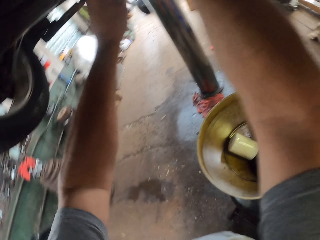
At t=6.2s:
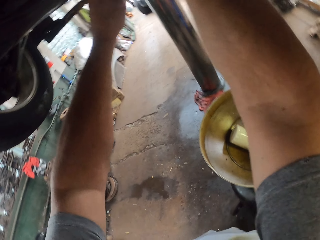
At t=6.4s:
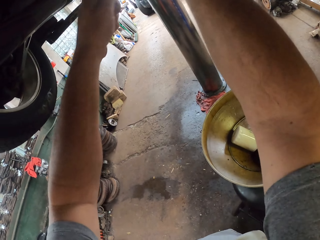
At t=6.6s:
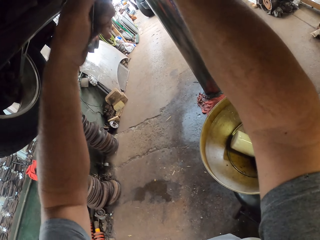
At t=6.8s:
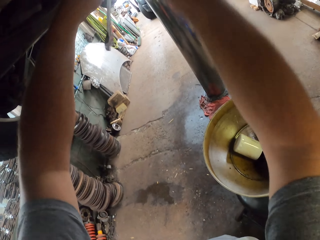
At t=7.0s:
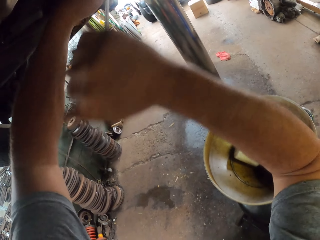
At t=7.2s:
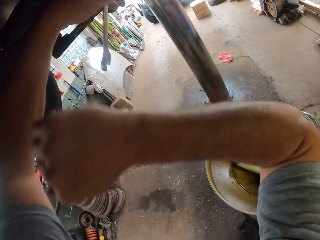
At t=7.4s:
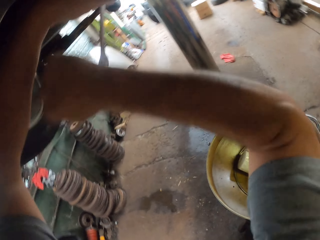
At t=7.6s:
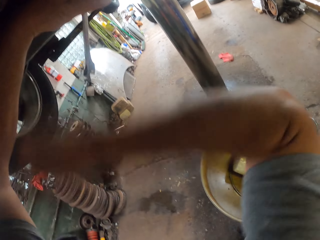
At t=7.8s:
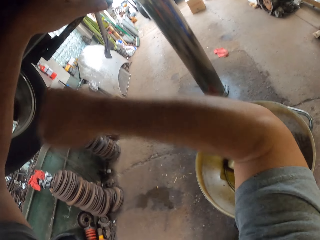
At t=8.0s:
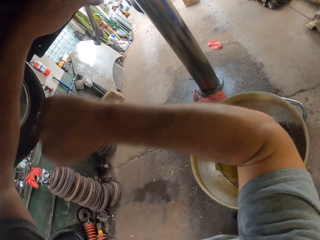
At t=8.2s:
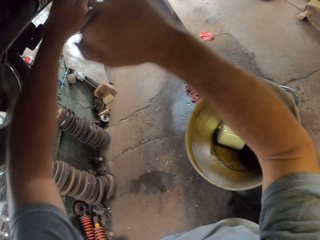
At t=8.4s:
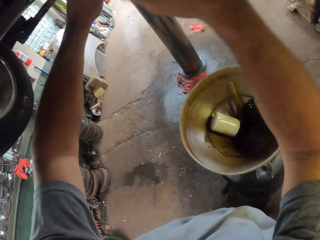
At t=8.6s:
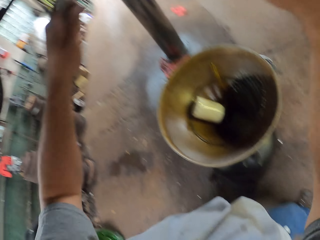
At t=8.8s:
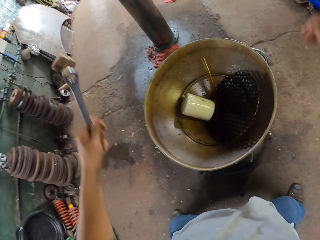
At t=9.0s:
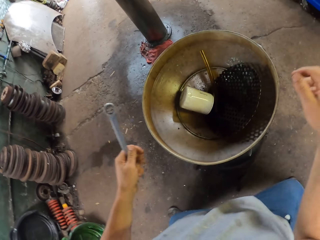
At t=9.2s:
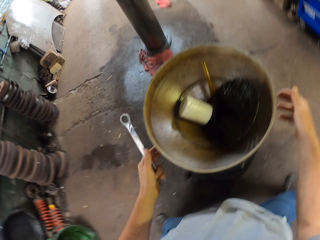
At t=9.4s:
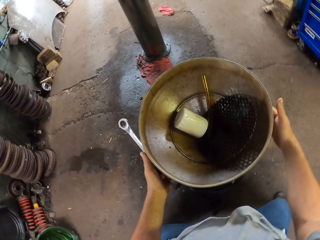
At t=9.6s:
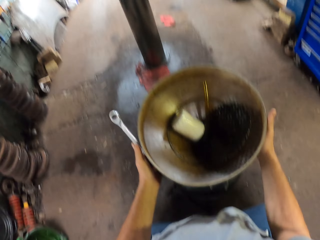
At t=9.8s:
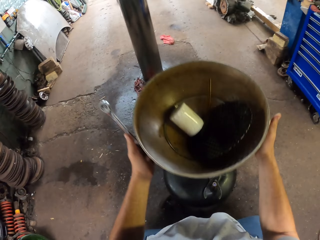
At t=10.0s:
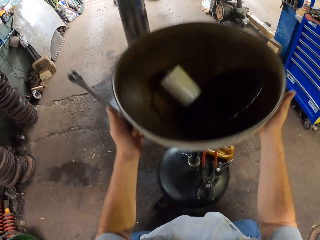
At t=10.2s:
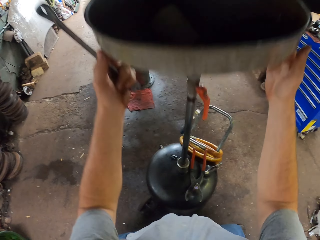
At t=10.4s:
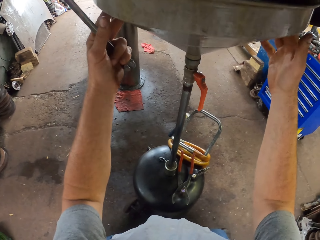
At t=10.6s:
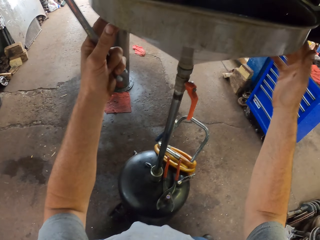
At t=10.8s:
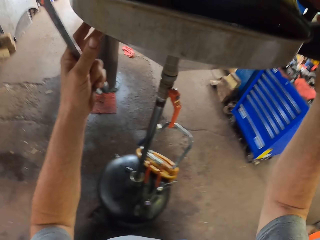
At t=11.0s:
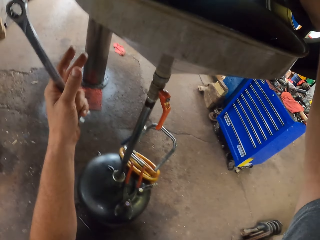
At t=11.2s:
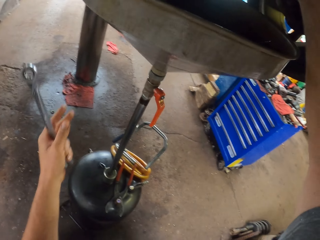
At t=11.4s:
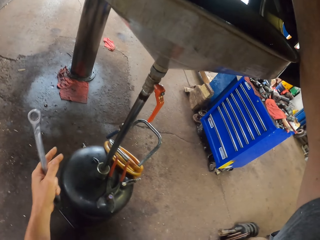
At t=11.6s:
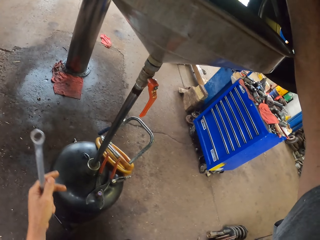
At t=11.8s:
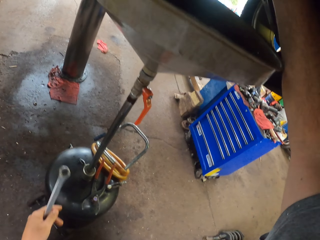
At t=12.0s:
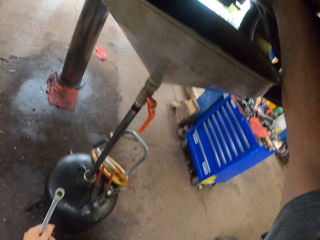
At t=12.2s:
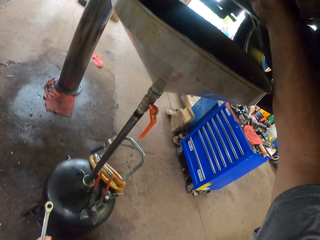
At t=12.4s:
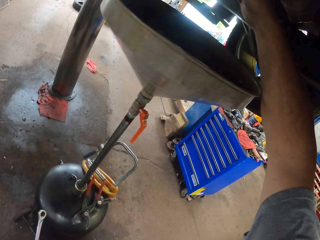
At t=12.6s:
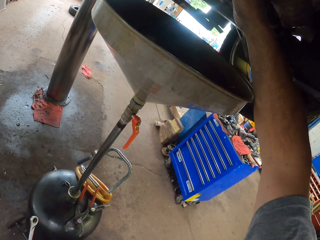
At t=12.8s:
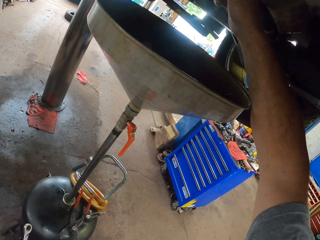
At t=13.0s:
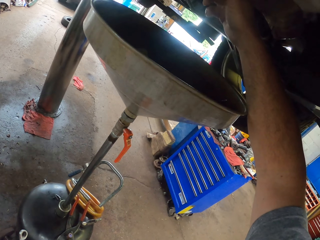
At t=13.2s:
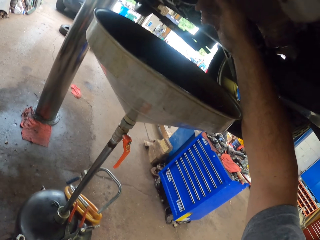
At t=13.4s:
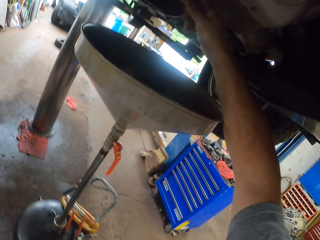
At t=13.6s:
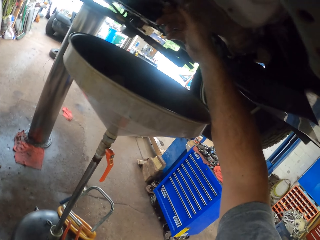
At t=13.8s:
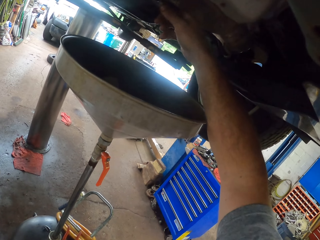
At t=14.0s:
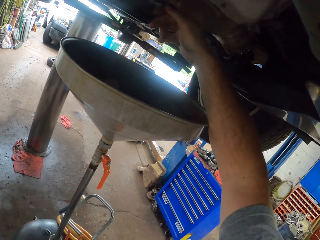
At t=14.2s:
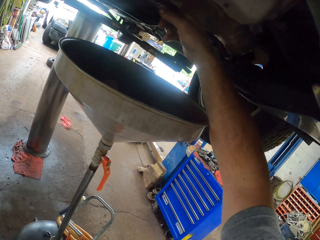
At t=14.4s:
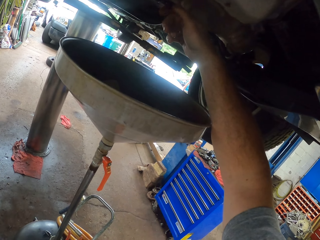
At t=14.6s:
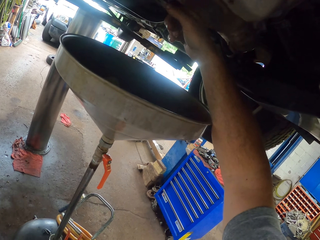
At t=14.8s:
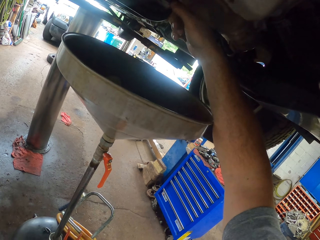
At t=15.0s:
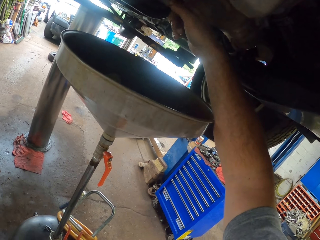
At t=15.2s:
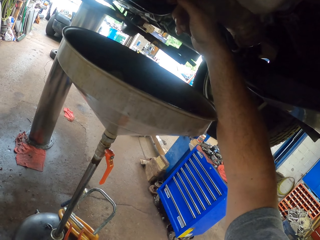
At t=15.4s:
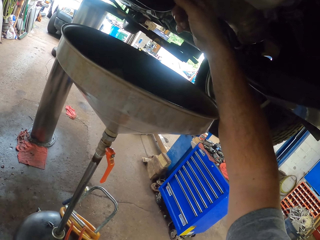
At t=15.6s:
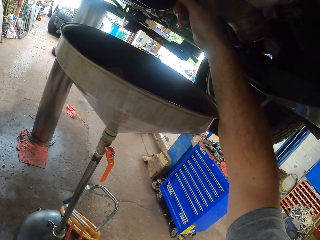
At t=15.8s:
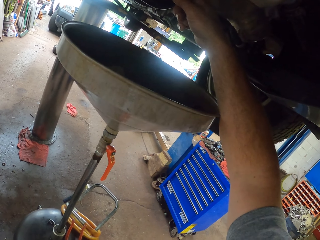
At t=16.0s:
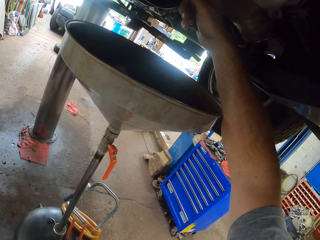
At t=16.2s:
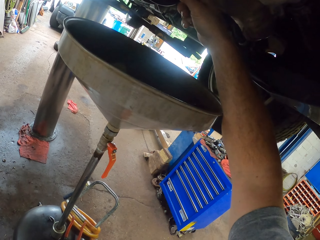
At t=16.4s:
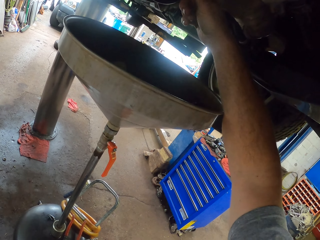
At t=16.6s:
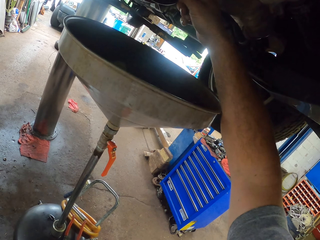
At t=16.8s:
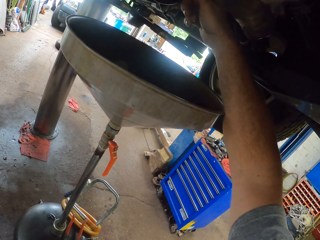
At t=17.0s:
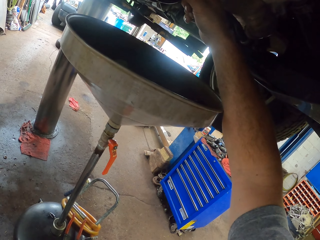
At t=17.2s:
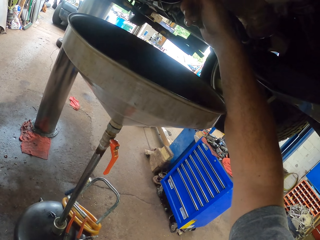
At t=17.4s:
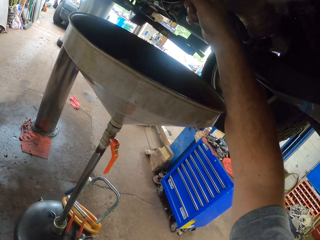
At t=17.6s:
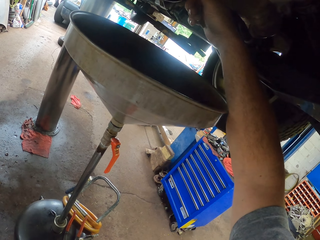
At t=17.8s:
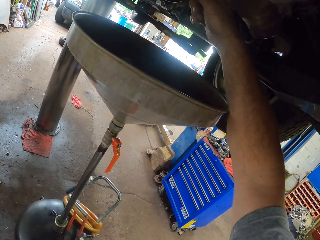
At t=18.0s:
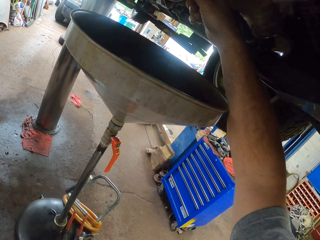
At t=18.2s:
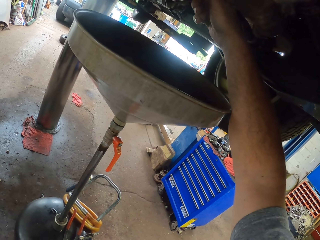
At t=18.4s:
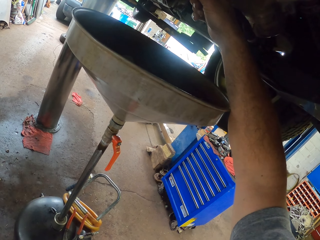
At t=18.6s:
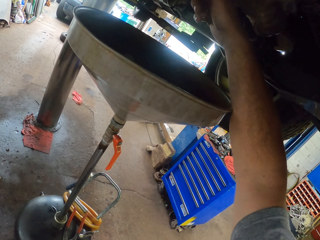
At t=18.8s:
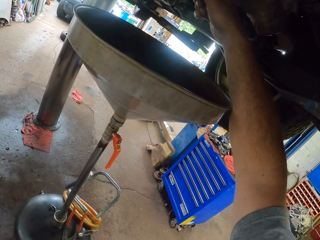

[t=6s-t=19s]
The camera wearer hits a spanner. They remove the spanner and hold the spanner. They pull up a steel bowl. They open the oil tank. They fix the car.

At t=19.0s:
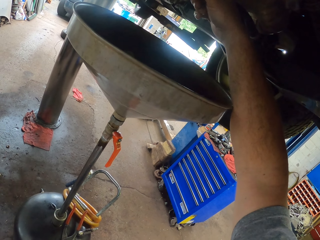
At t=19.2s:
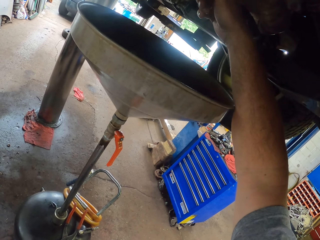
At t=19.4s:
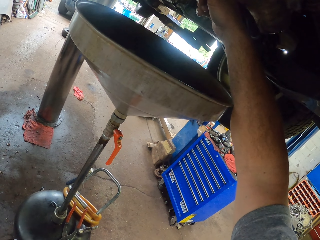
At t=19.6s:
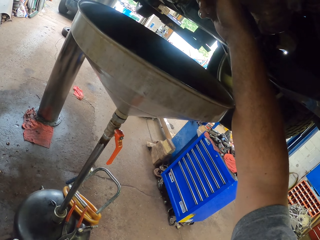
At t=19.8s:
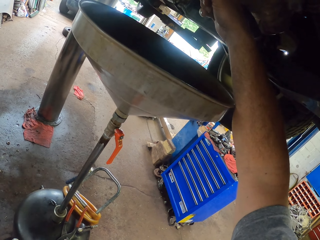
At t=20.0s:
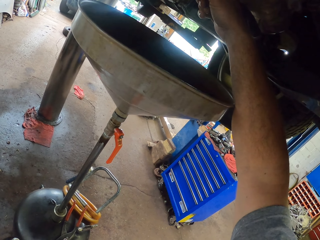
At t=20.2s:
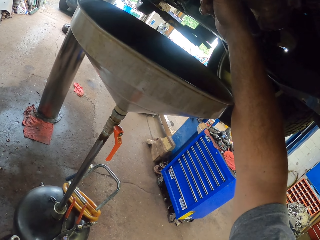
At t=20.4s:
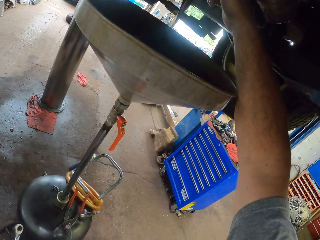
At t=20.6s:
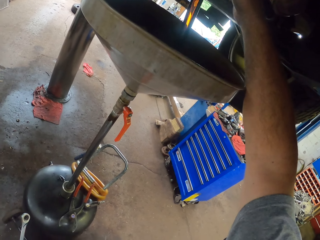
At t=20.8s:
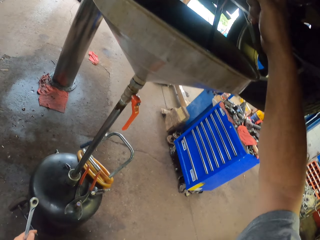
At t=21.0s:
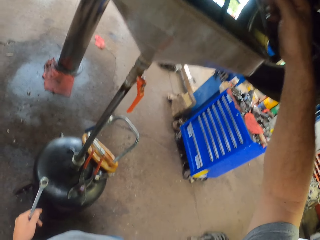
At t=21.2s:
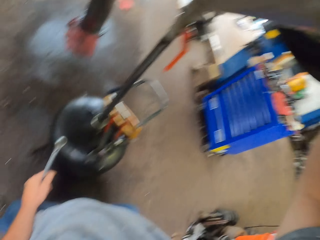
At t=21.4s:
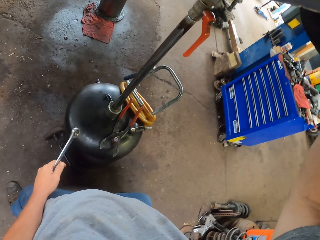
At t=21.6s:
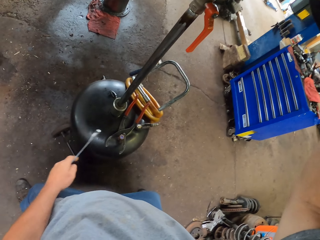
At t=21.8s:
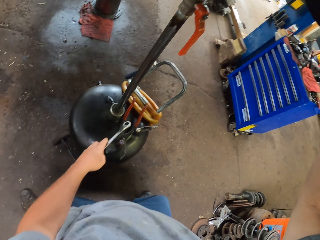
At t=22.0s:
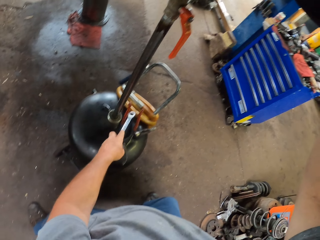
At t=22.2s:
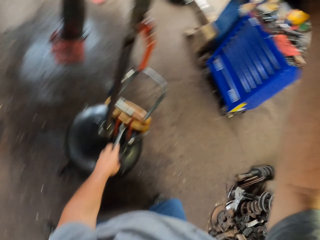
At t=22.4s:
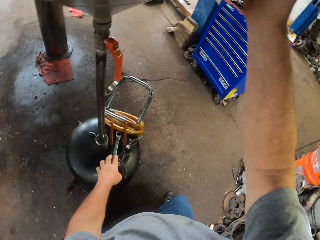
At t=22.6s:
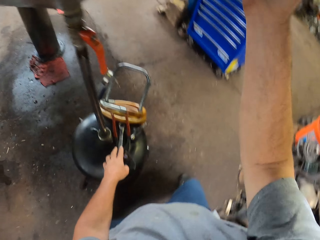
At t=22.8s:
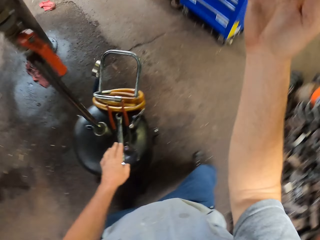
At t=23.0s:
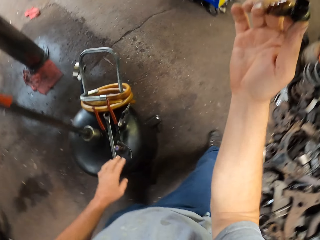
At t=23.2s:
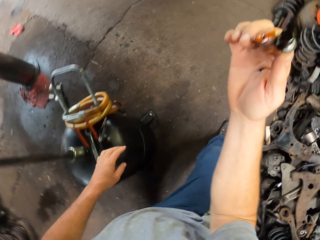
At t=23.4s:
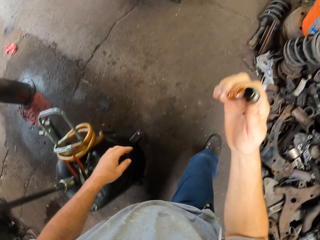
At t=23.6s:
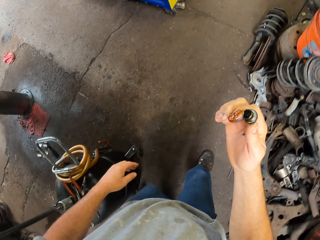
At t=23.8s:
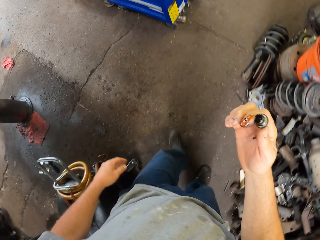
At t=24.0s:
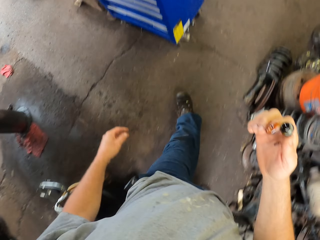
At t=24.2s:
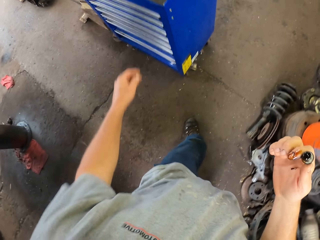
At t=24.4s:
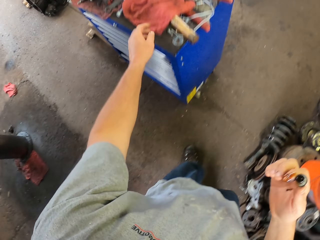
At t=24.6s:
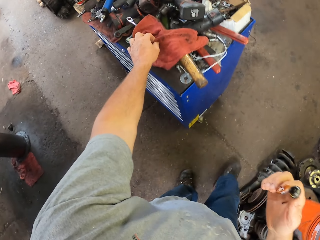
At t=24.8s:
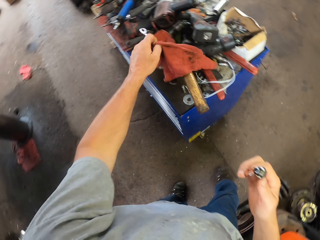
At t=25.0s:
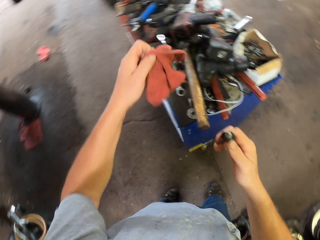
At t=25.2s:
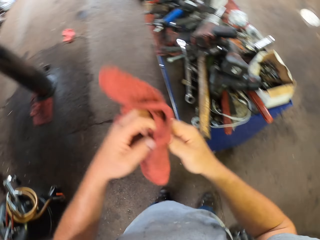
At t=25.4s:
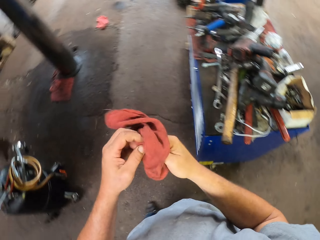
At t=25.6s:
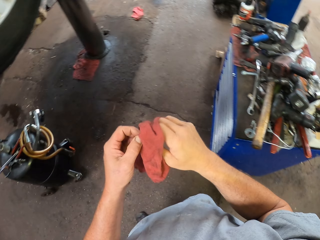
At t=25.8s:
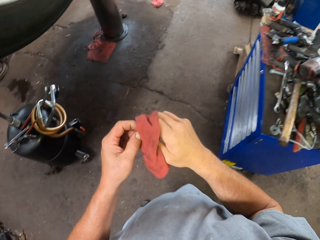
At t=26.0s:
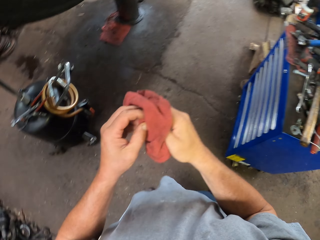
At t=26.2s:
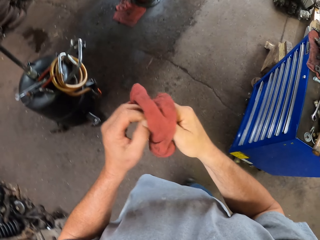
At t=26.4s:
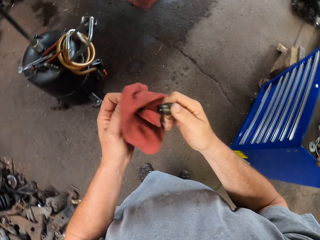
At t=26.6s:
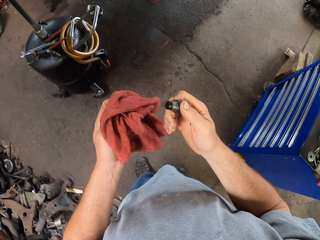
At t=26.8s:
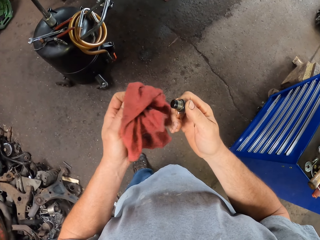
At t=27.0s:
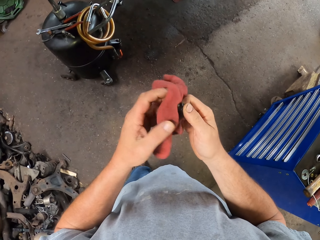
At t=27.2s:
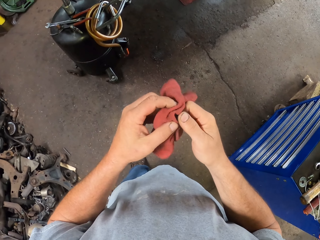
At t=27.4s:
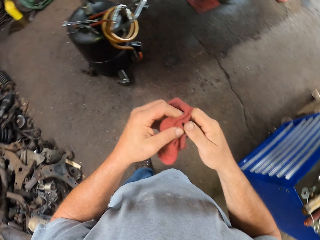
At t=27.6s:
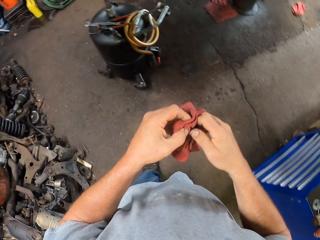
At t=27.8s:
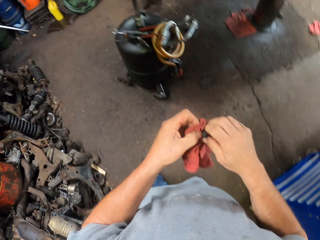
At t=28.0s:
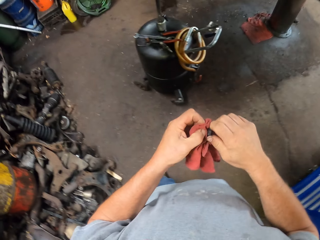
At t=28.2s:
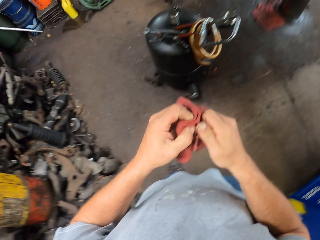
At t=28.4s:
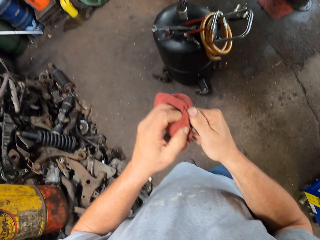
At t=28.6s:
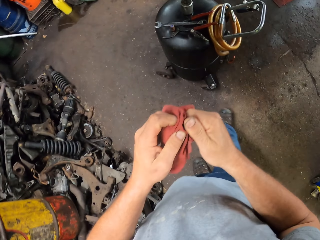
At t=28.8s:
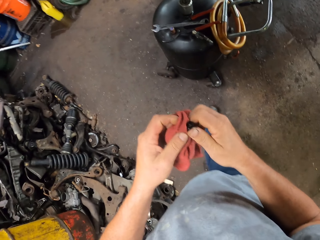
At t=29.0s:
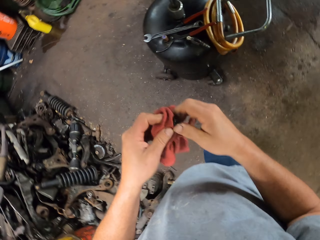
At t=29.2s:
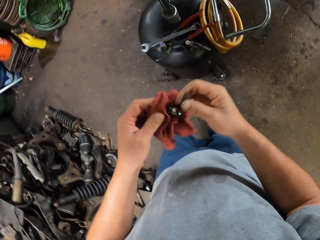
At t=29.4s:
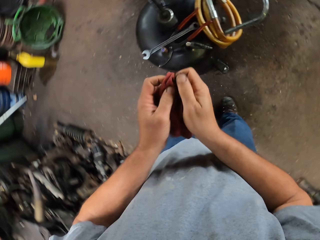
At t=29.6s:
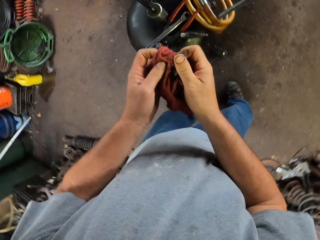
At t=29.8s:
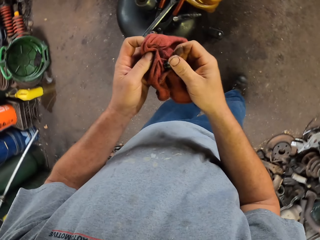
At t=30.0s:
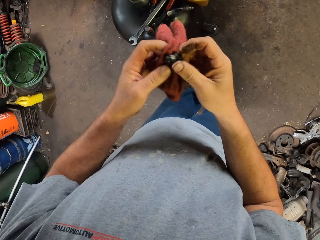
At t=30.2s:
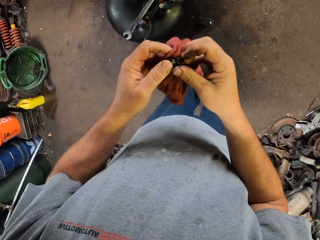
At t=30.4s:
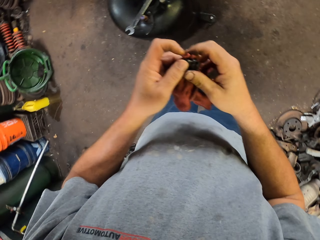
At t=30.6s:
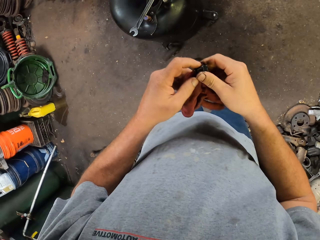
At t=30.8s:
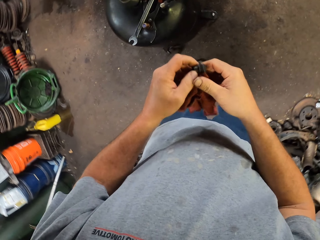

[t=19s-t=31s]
Oil pours into the steel bowl. The camera wearer places the spanner on the gas cylinder from the tanker. They move around the garage. They pick up a towel. They wipe the nut and bolt. They move around the garage.
